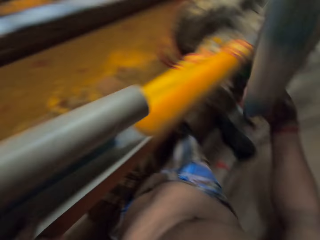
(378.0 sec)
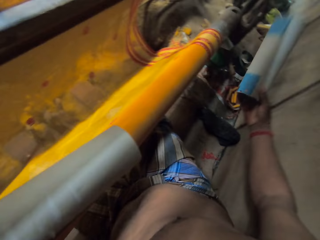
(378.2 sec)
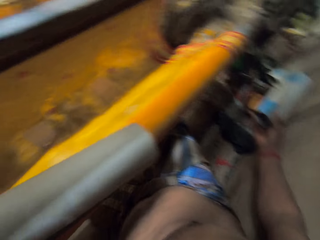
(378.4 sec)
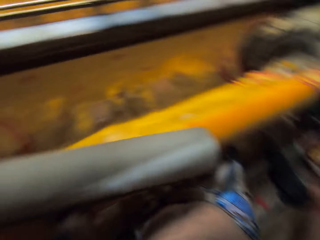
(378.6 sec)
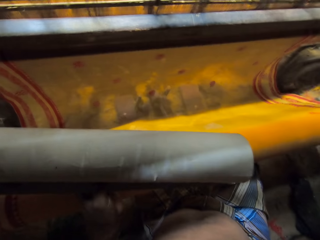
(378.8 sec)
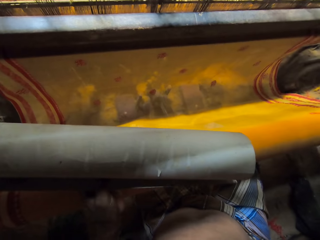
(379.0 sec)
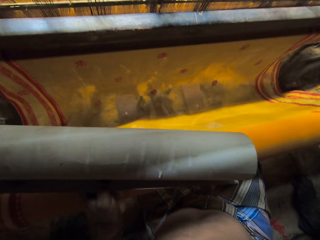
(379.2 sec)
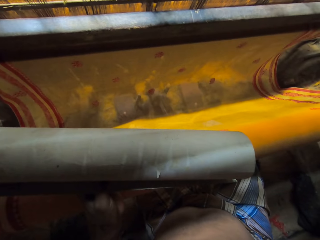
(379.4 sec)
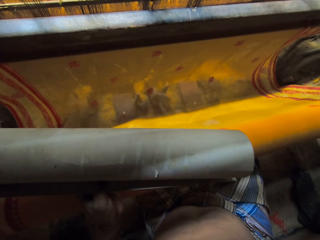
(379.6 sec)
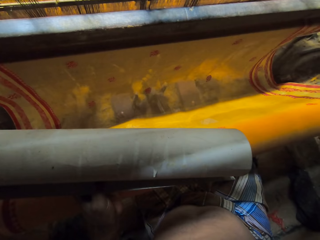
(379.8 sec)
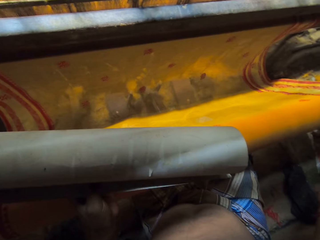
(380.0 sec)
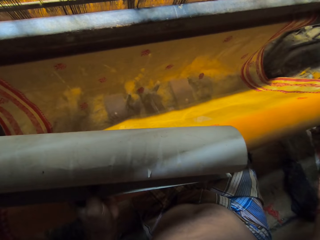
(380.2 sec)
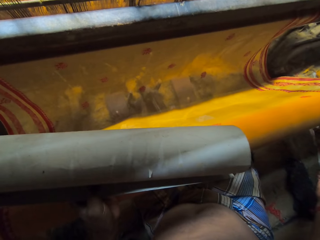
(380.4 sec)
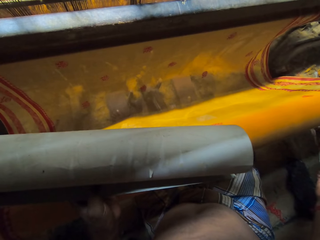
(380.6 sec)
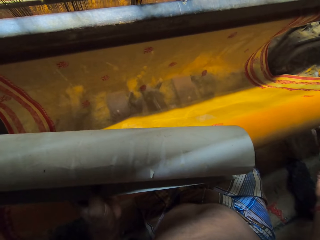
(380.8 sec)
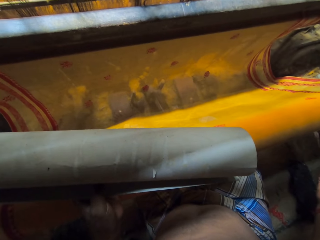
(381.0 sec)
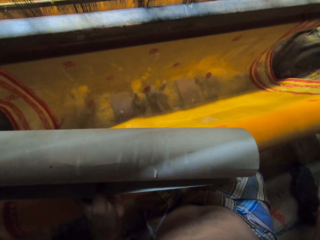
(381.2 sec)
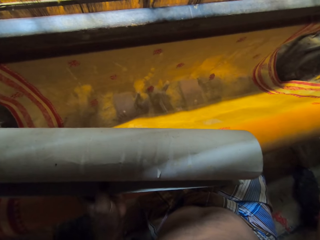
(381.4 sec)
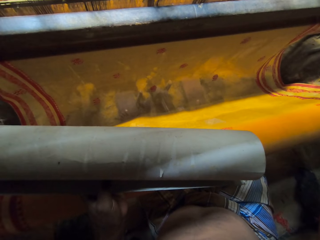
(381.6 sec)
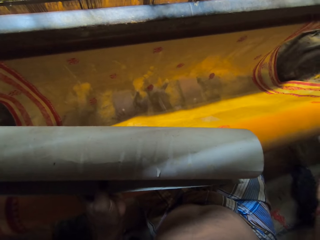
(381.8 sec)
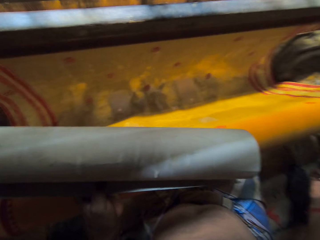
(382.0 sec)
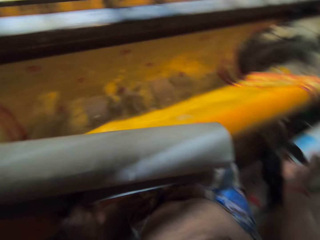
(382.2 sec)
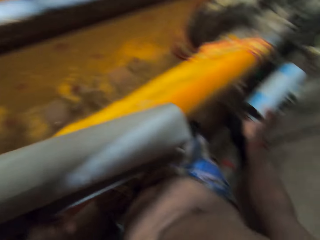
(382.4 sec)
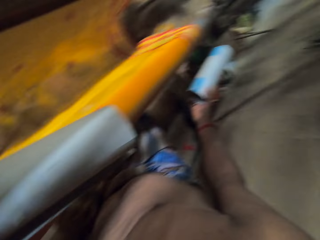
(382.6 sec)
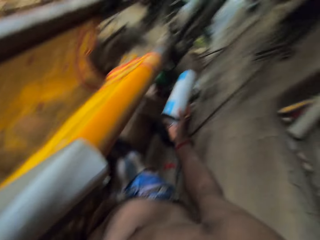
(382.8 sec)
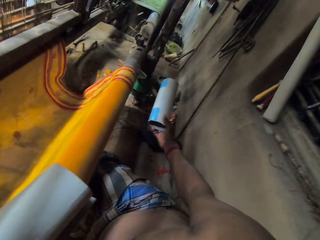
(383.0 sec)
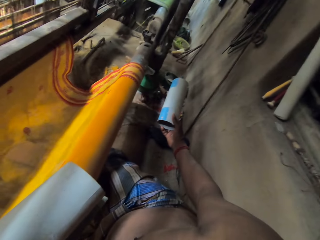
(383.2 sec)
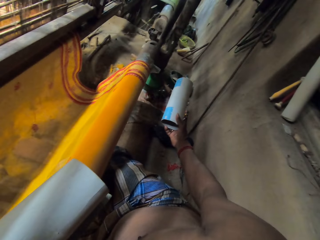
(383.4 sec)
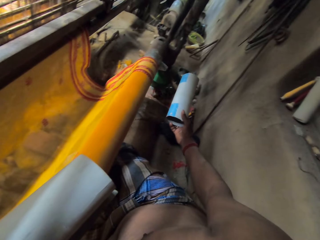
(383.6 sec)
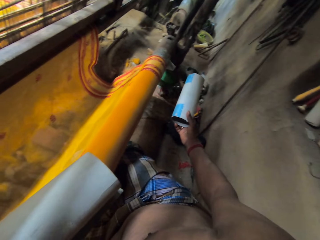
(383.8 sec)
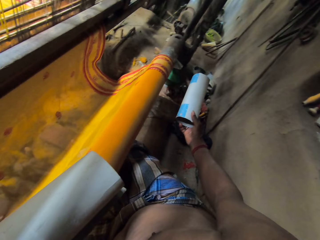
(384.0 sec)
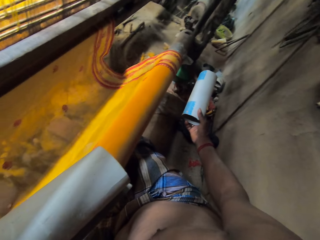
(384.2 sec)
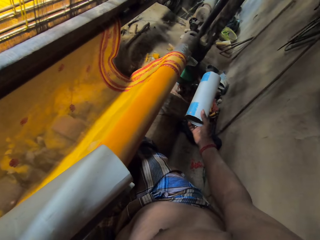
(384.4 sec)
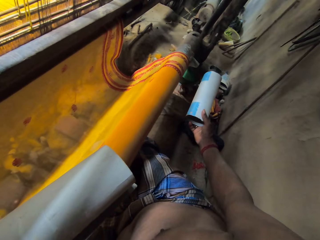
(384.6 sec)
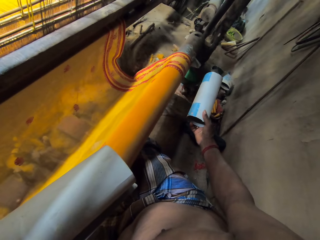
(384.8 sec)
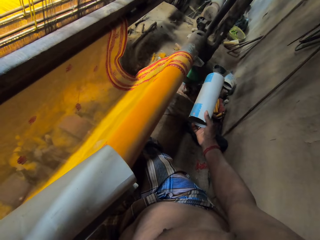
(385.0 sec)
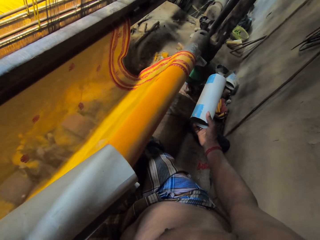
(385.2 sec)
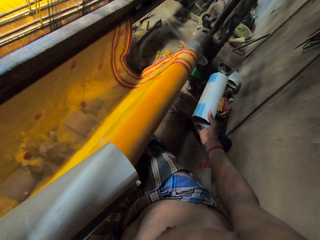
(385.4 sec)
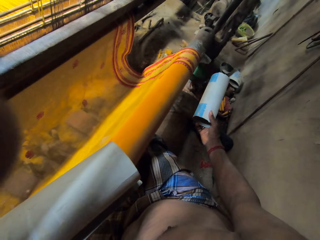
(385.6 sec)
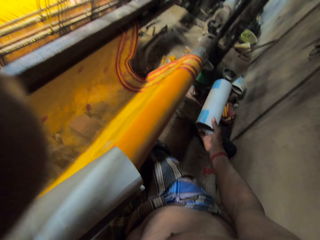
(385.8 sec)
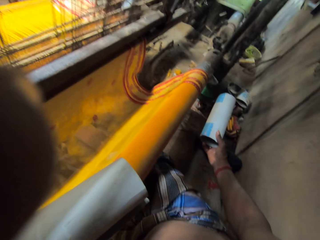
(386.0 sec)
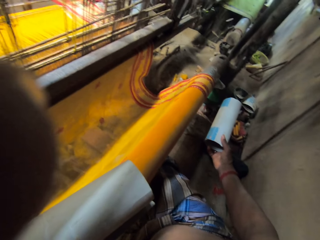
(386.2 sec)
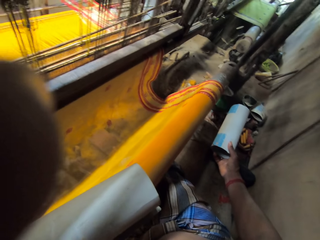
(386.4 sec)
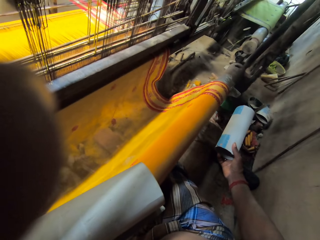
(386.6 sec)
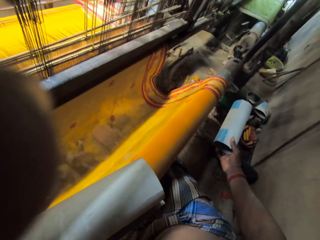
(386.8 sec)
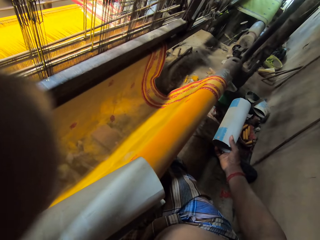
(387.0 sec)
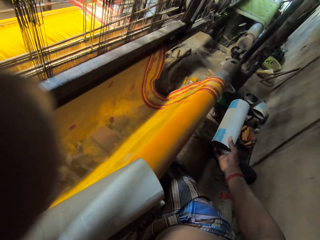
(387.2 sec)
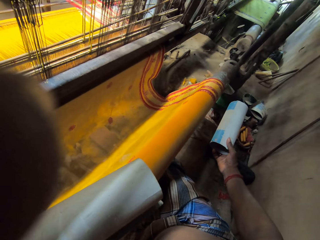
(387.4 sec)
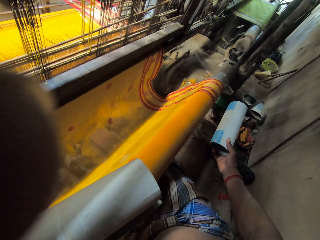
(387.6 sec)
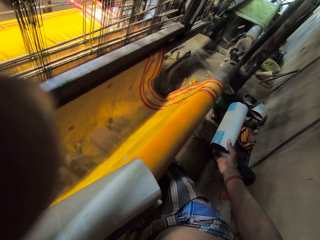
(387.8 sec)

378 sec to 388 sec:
The camera wearer converses. He stretches his right hand with the cardboard. He looks around.
